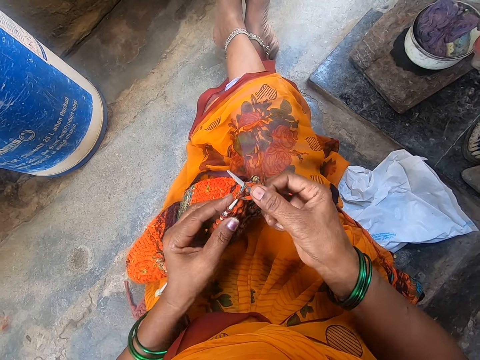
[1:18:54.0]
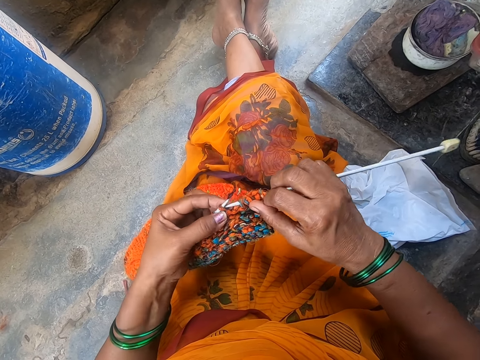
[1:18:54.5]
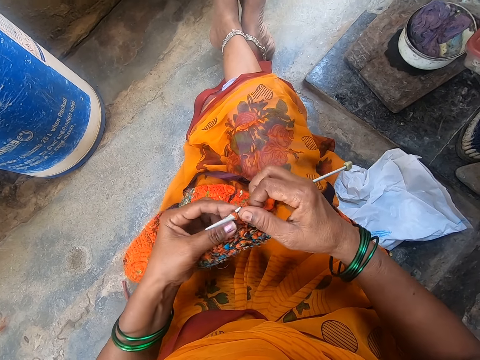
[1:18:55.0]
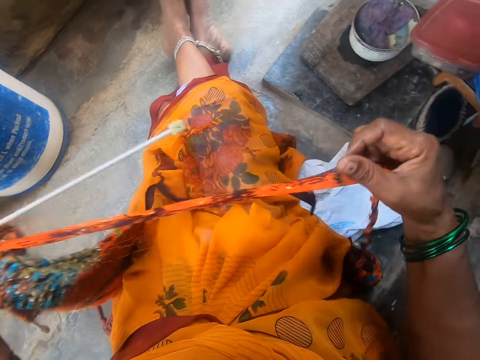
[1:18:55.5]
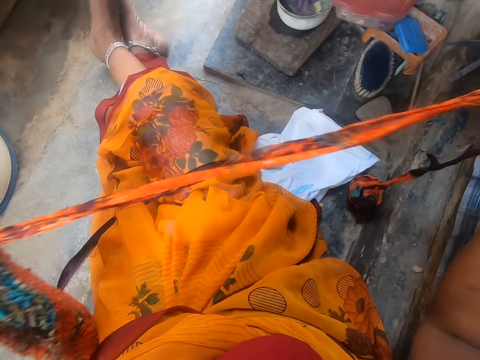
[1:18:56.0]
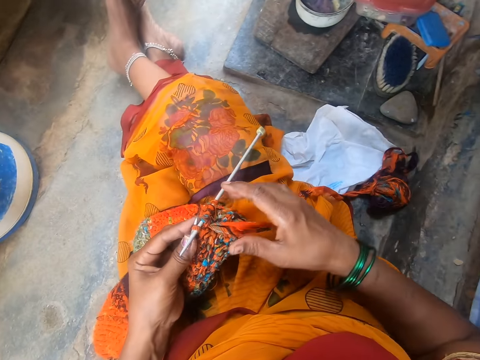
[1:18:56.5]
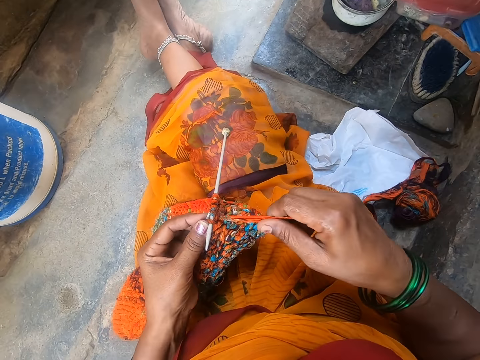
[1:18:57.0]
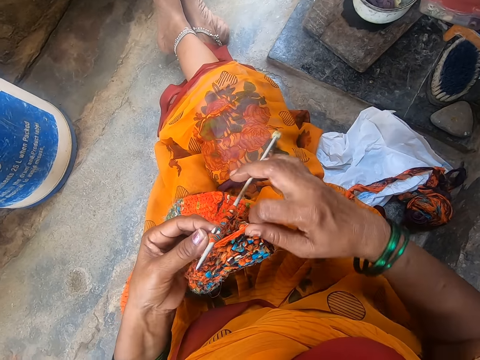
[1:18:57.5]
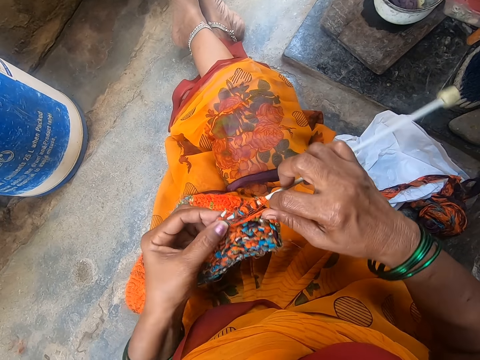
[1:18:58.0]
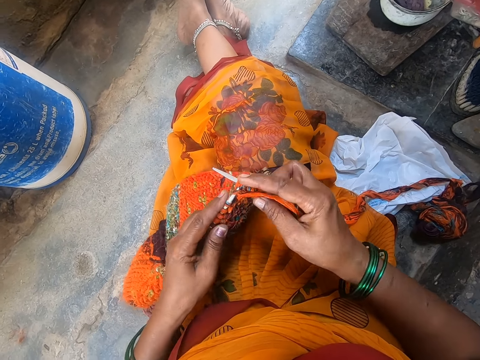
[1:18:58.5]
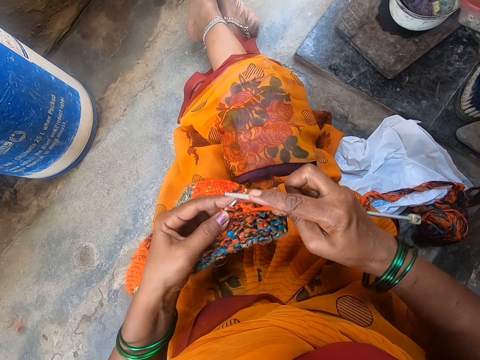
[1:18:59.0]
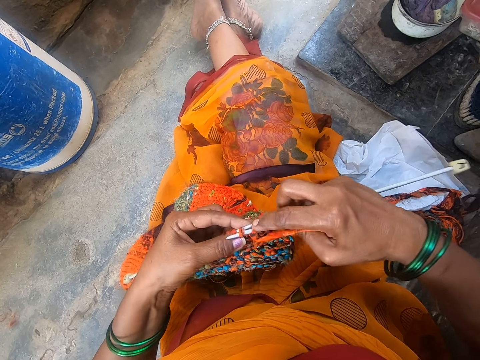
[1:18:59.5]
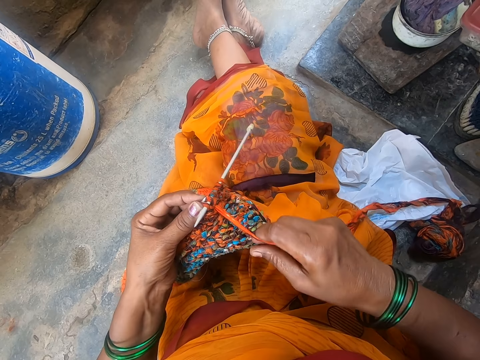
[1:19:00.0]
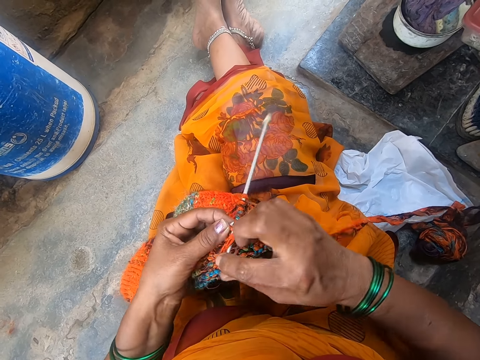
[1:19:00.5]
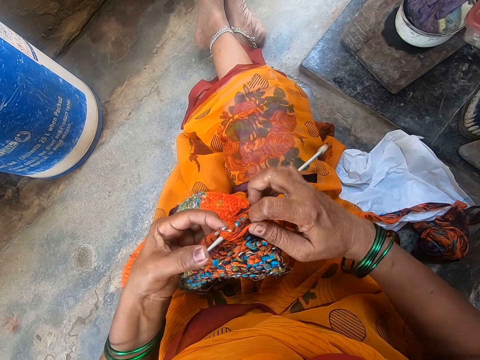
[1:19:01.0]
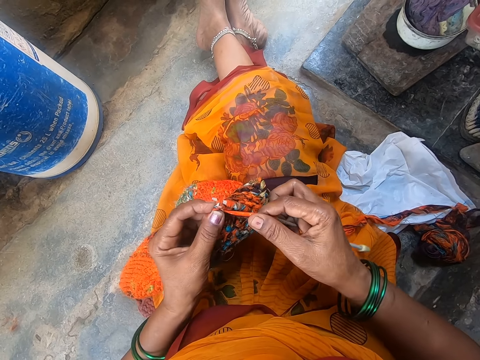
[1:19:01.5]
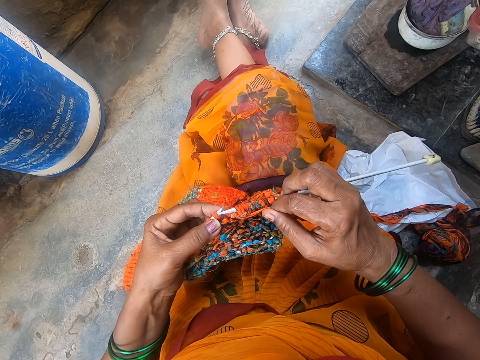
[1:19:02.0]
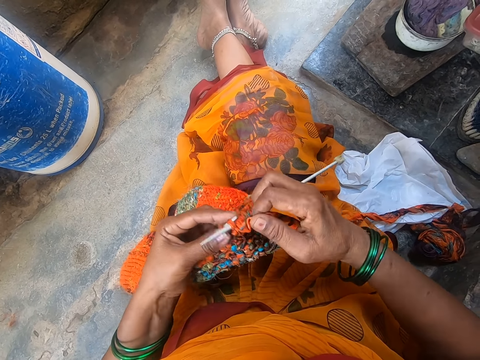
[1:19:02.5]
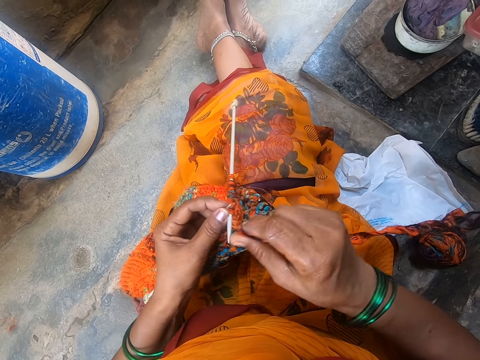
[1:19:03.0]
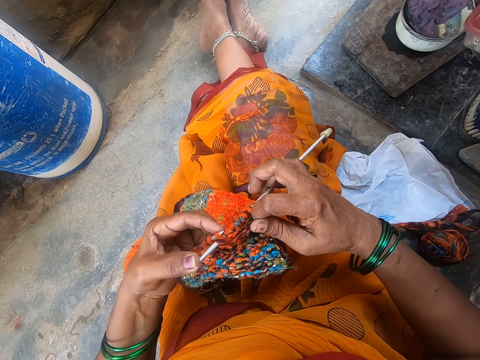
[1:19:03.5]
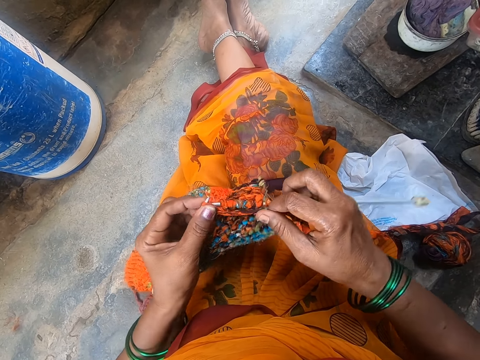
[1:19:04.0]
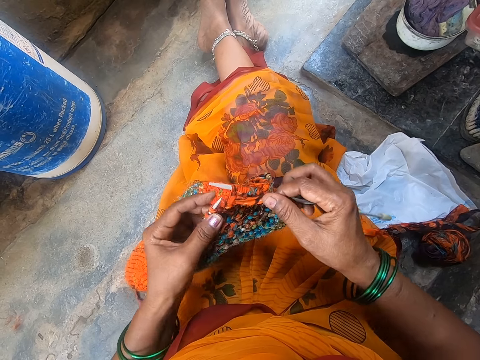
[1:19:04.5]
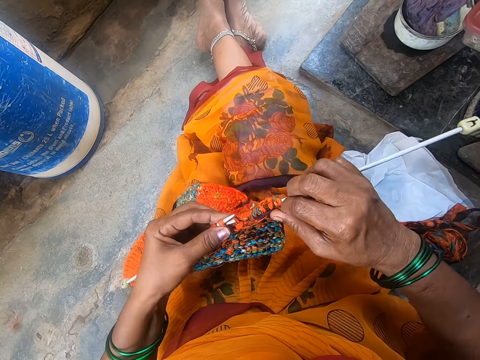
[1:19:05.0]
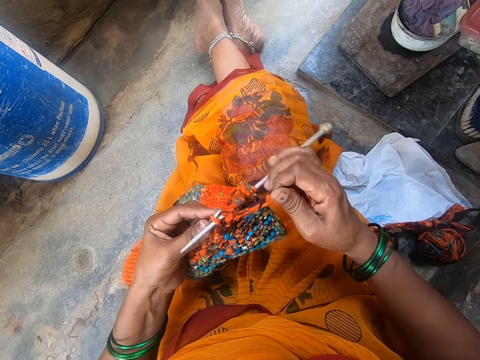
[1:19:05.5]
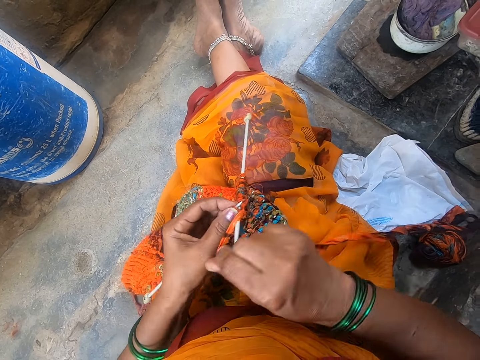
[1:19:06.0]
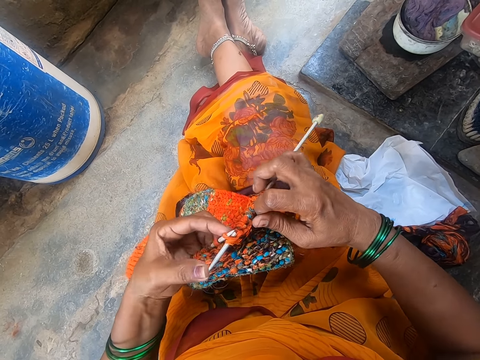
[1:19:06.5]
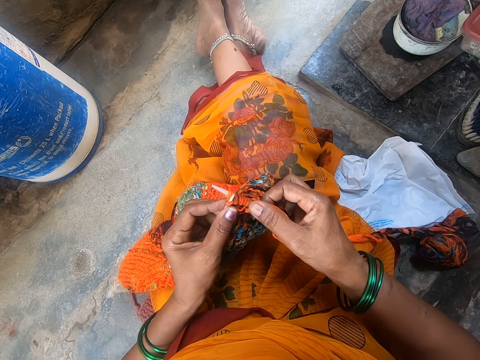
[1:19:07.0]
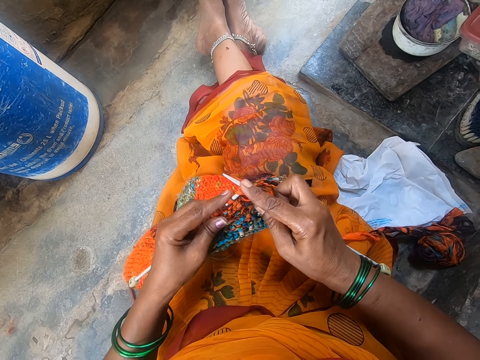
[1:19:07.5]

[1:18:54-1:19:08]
The camera wearer pulls a thread. They knit.

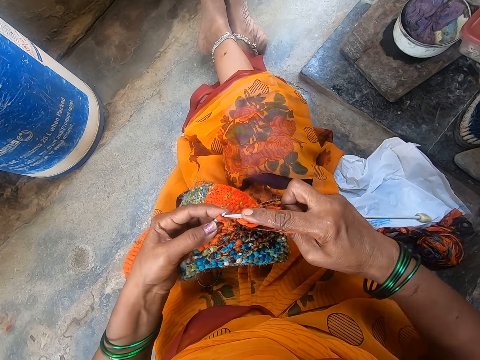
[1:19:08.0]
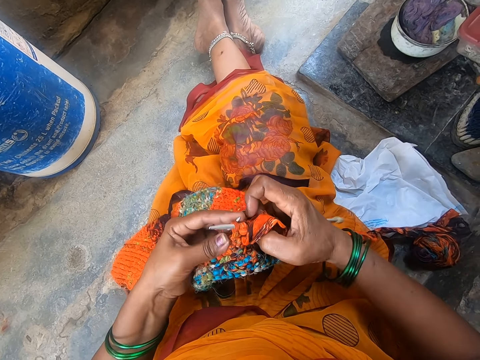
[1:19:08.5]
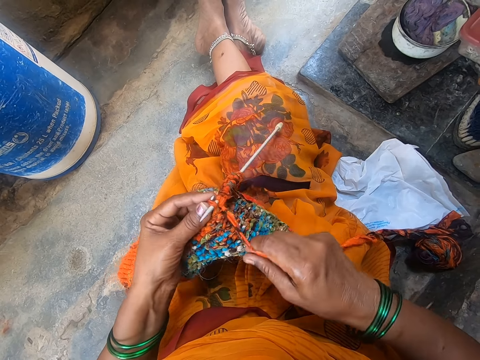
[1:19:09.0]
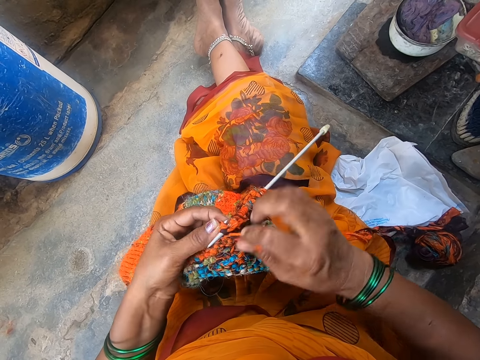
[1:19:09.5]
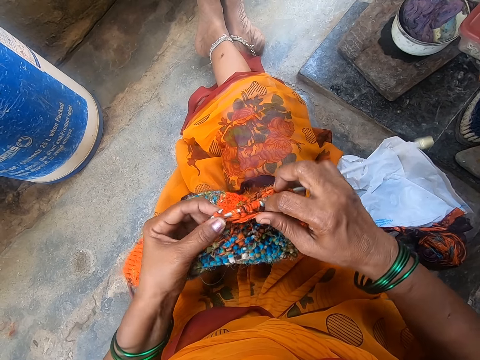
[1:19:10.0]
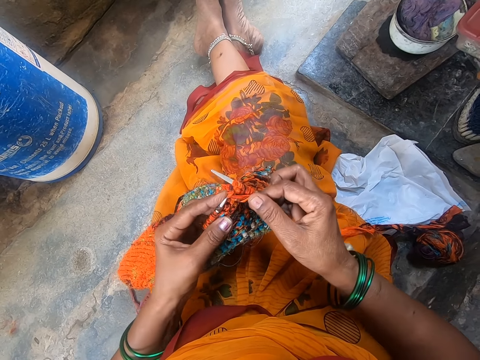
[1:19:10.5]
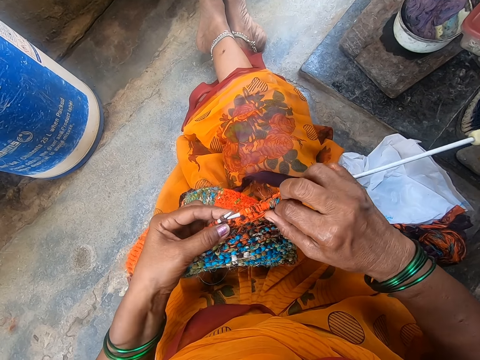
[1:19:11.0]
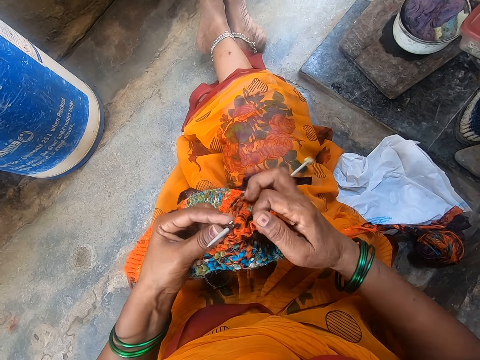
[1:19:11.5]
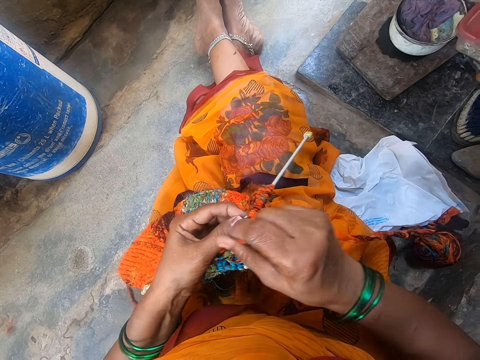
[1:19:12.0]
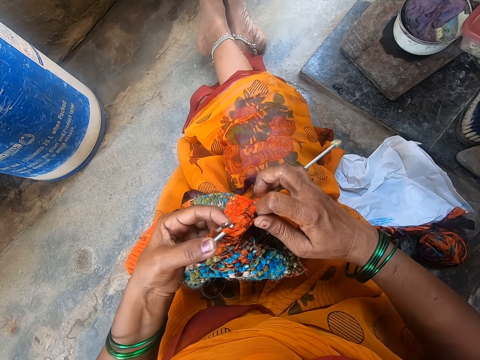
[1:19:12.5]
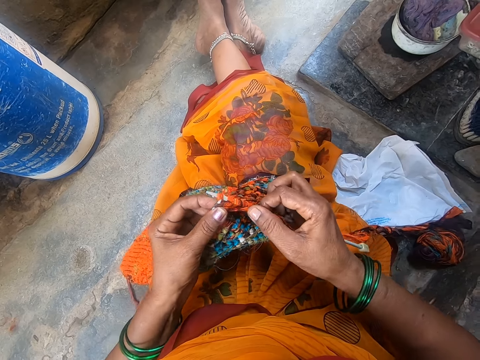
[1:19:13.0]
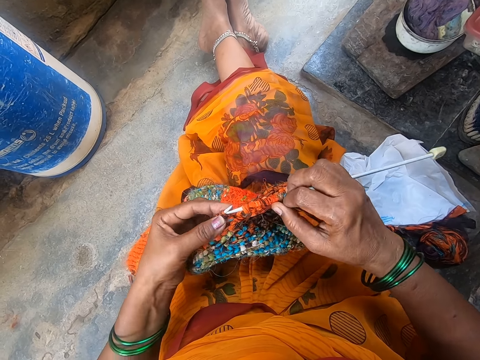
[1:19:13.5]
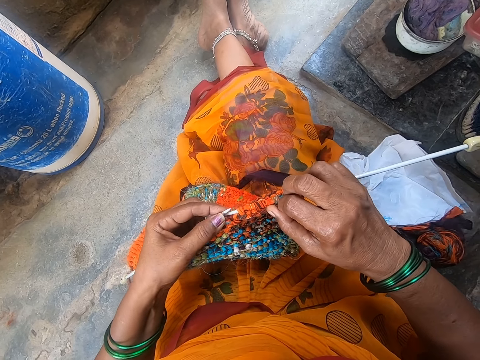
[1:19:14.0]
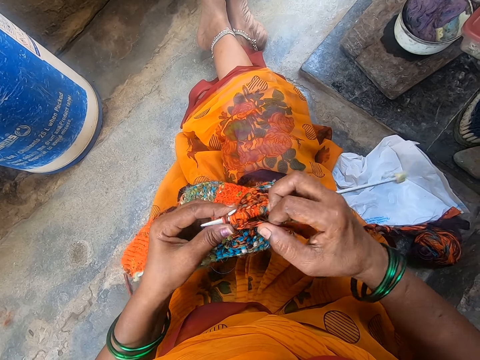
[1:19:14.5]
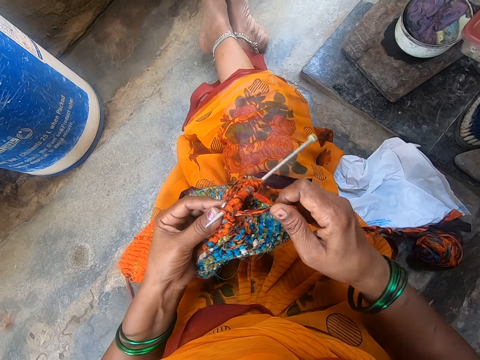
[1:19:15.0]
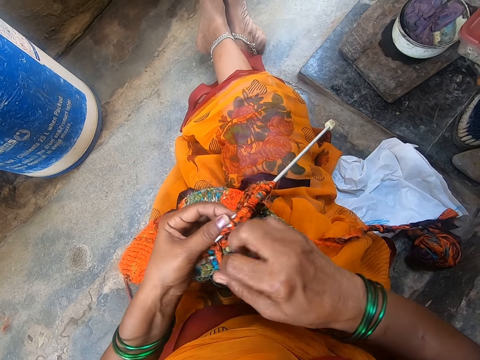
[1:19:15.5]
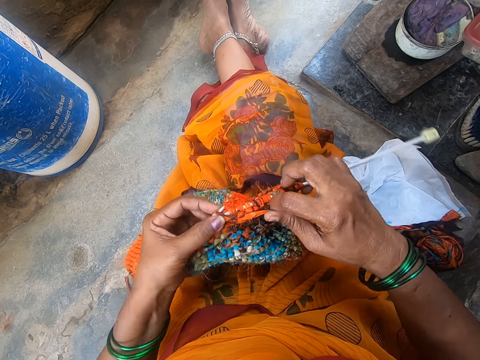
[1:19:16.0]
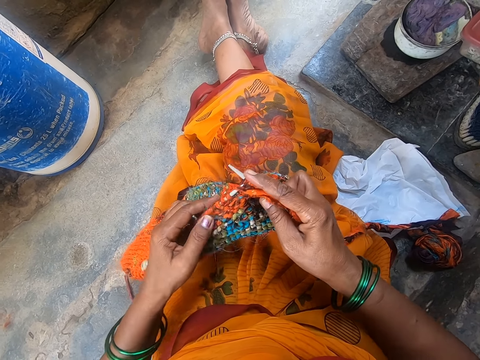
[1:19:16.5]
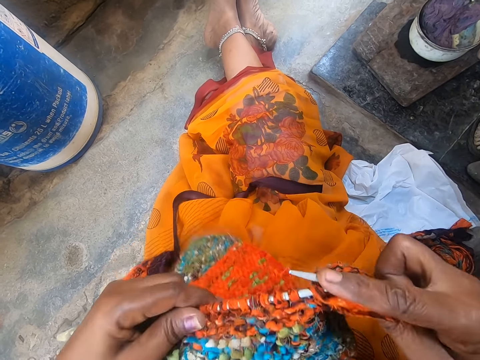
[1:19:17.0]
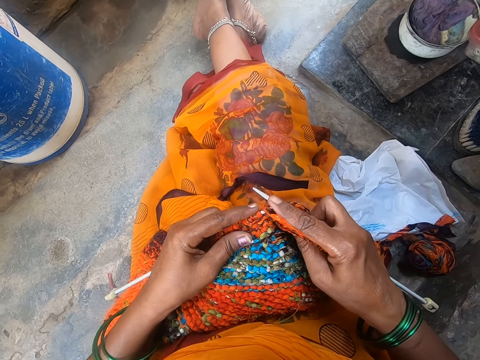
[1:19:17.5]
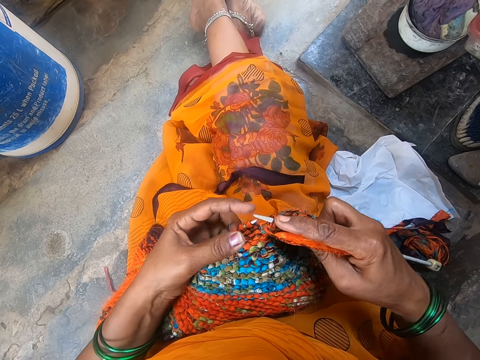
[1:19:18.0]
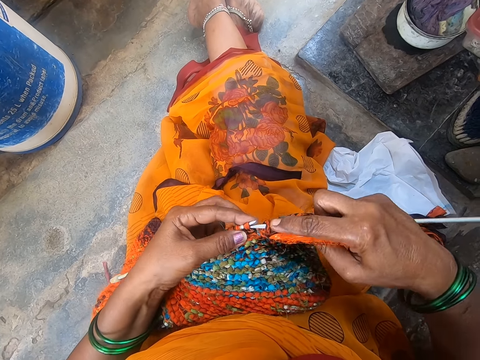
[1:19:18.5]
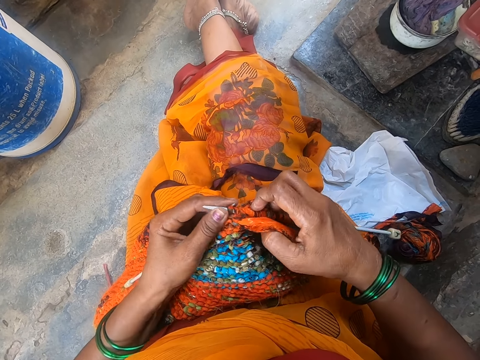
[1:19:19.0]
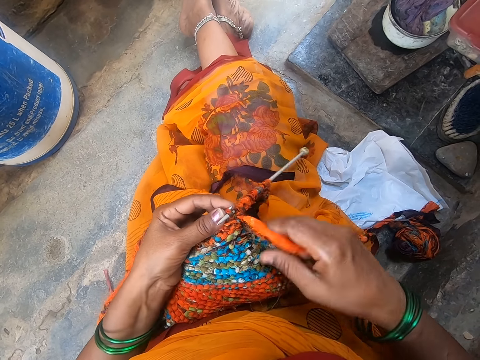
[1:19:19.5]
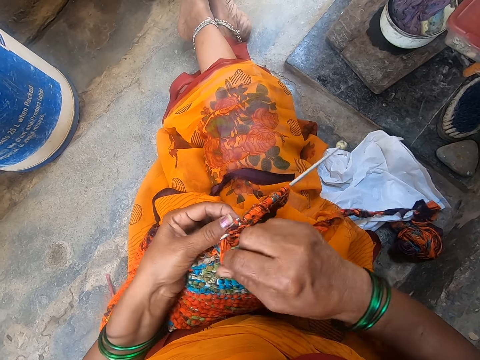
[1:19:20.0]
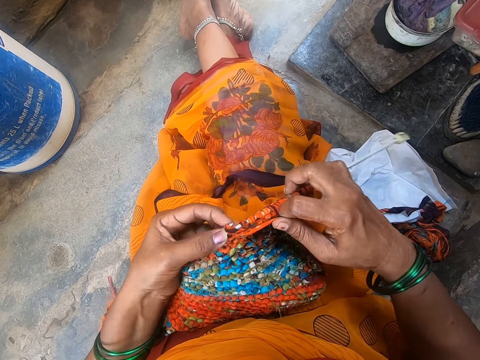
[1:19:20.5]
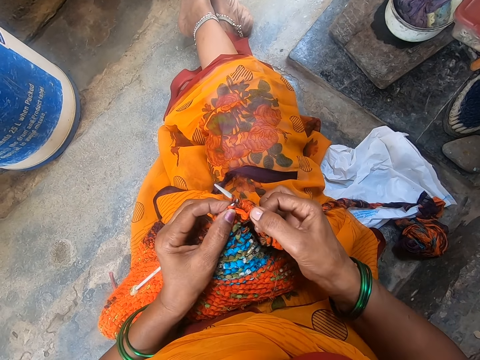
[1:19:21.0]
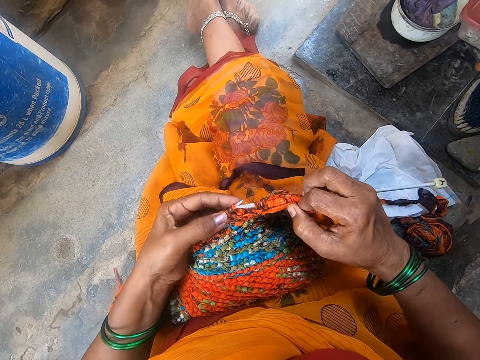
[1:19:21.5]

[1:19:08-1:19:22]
The camera wearer adjusts the fabric.
